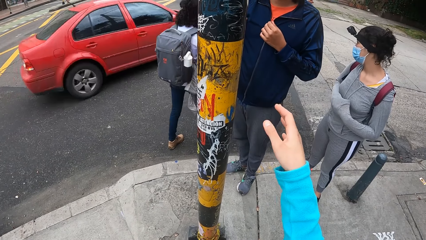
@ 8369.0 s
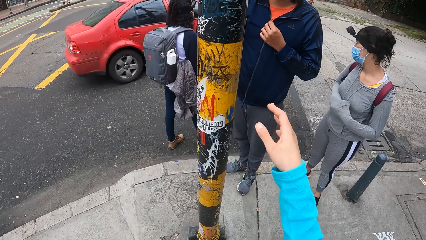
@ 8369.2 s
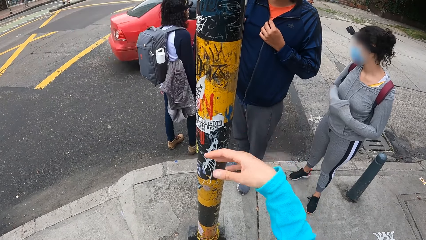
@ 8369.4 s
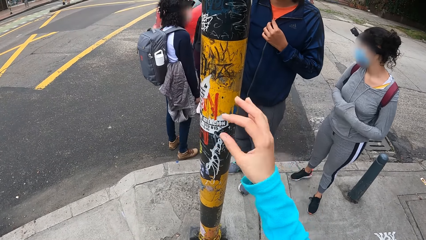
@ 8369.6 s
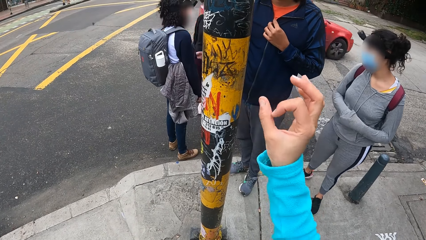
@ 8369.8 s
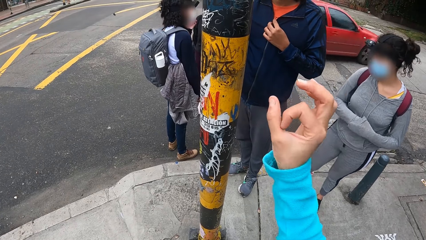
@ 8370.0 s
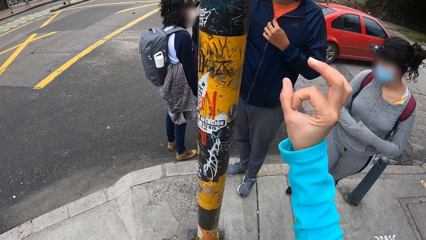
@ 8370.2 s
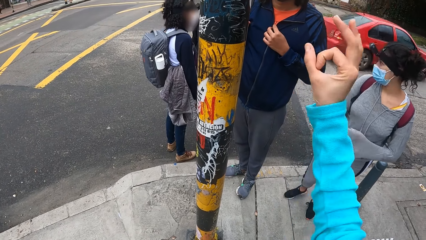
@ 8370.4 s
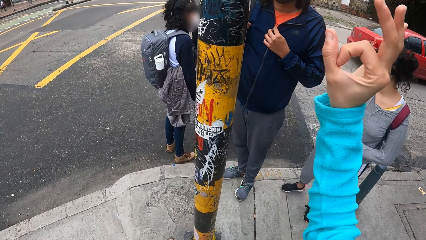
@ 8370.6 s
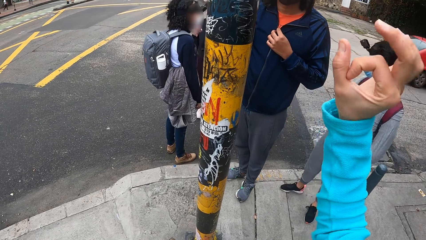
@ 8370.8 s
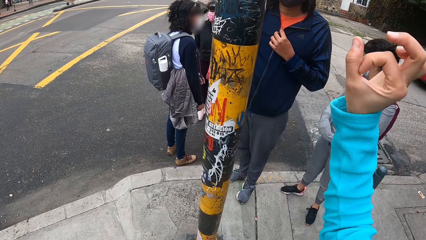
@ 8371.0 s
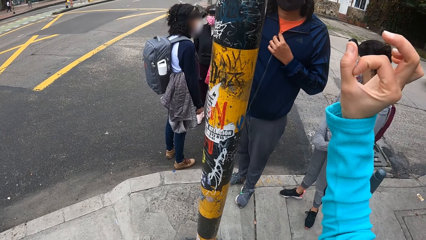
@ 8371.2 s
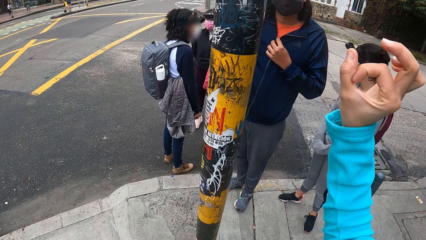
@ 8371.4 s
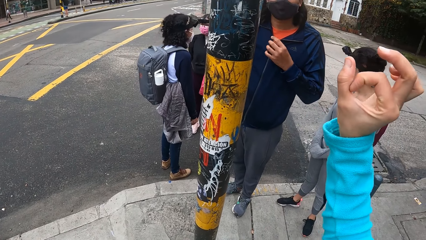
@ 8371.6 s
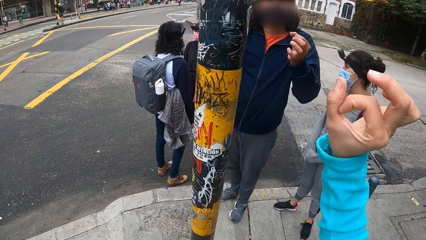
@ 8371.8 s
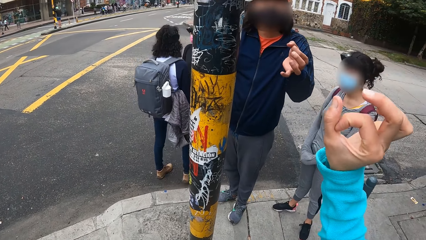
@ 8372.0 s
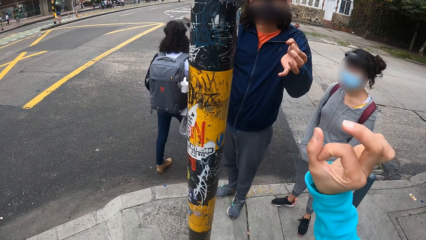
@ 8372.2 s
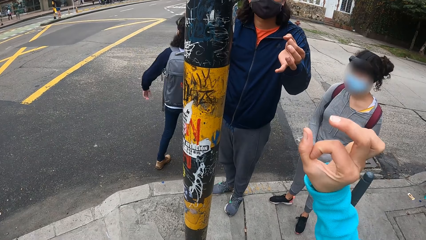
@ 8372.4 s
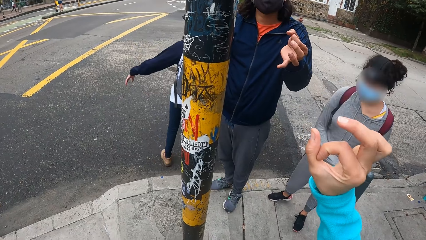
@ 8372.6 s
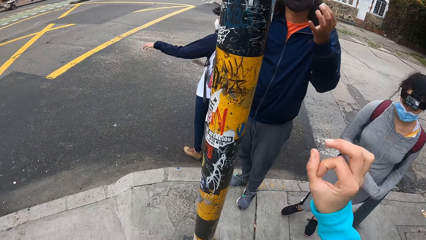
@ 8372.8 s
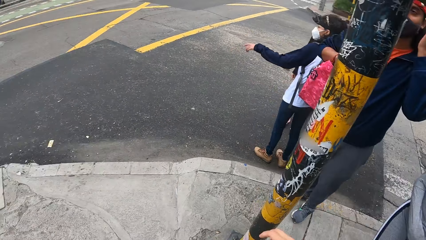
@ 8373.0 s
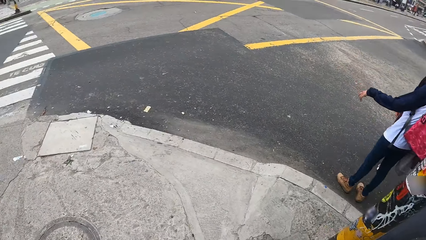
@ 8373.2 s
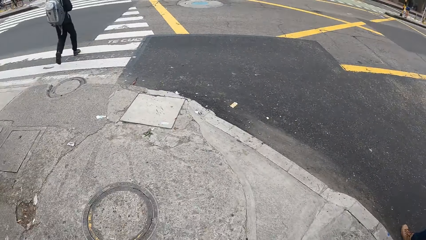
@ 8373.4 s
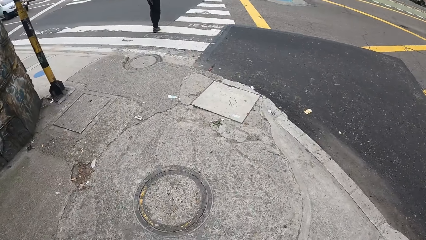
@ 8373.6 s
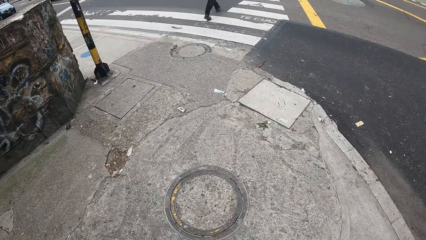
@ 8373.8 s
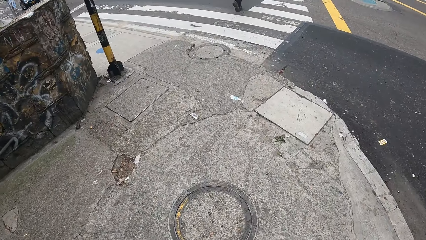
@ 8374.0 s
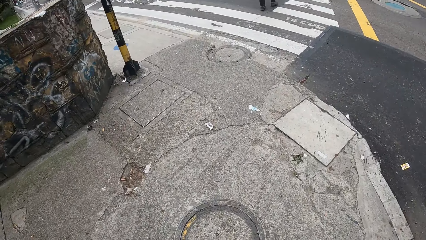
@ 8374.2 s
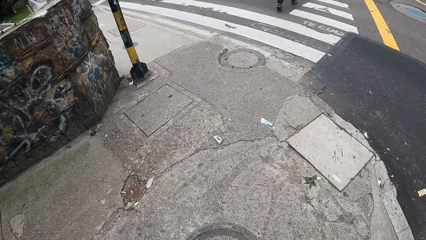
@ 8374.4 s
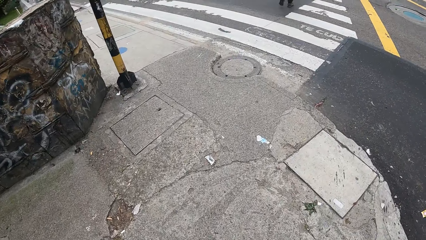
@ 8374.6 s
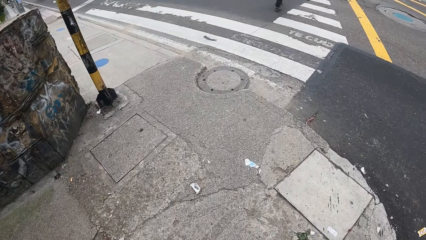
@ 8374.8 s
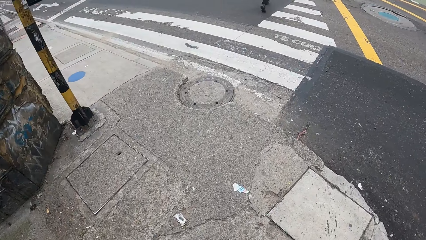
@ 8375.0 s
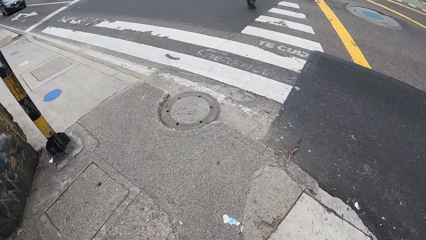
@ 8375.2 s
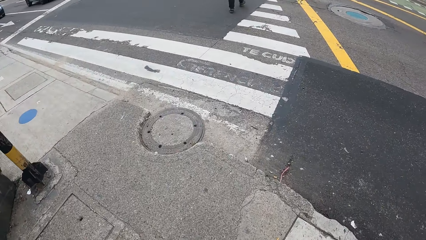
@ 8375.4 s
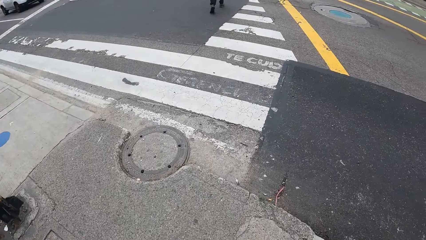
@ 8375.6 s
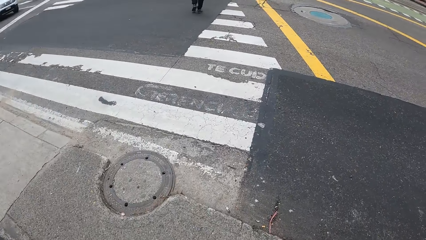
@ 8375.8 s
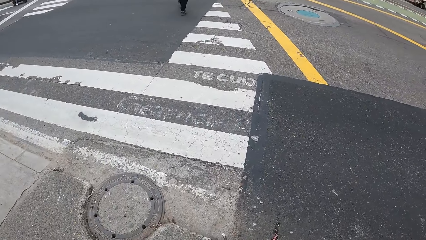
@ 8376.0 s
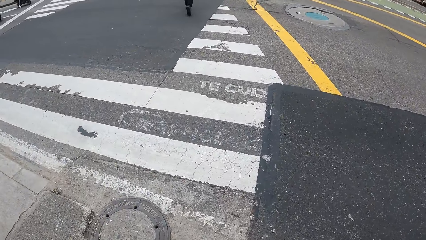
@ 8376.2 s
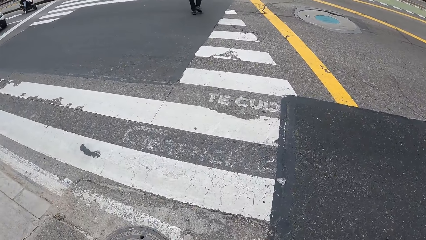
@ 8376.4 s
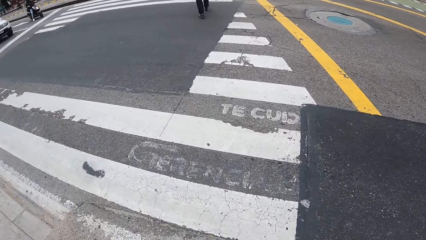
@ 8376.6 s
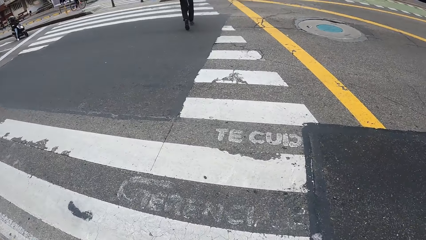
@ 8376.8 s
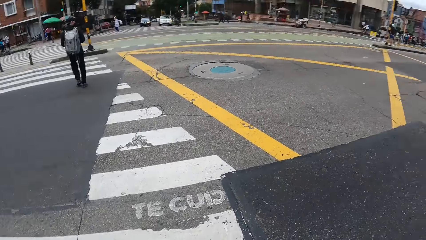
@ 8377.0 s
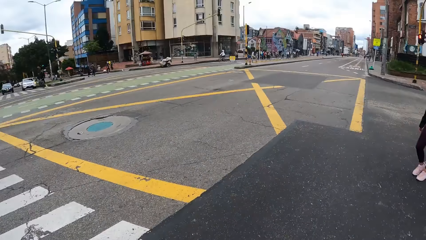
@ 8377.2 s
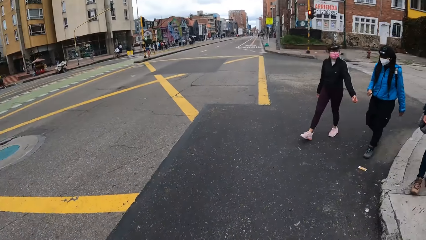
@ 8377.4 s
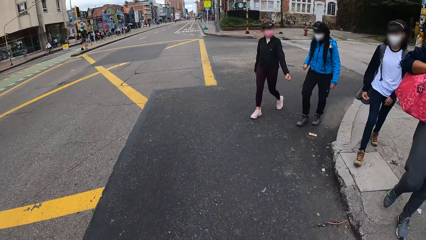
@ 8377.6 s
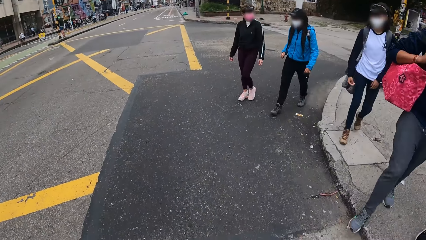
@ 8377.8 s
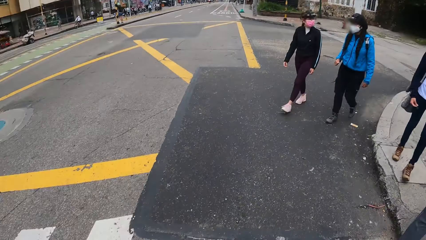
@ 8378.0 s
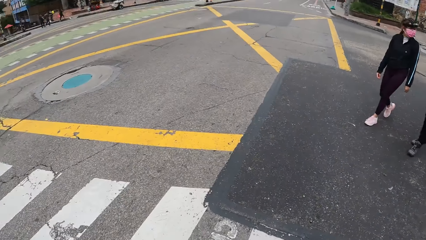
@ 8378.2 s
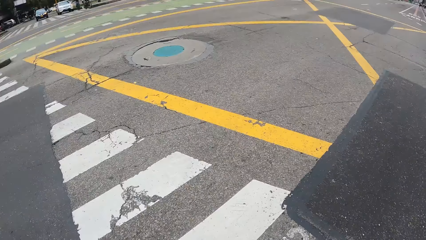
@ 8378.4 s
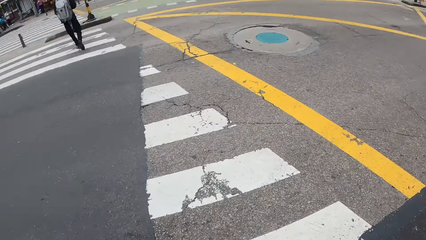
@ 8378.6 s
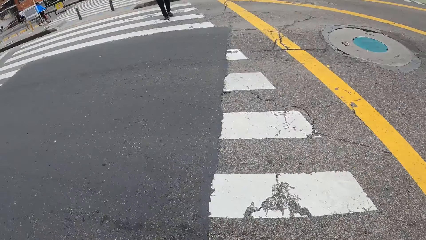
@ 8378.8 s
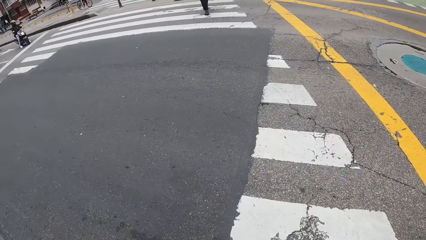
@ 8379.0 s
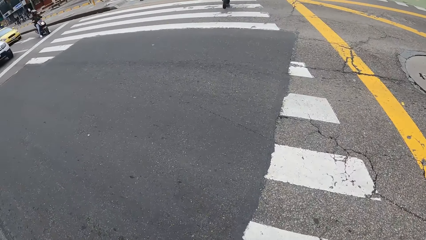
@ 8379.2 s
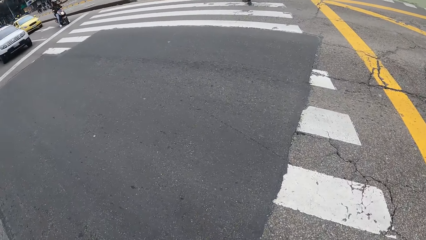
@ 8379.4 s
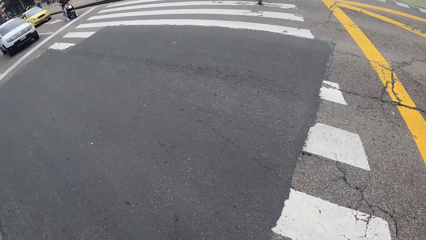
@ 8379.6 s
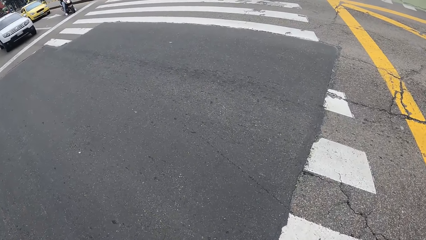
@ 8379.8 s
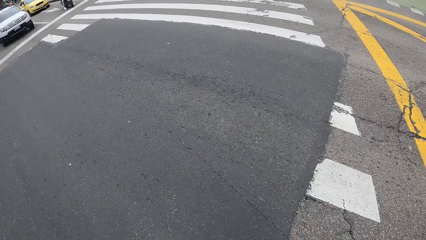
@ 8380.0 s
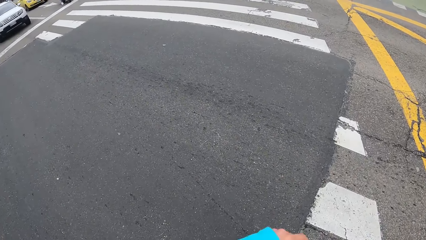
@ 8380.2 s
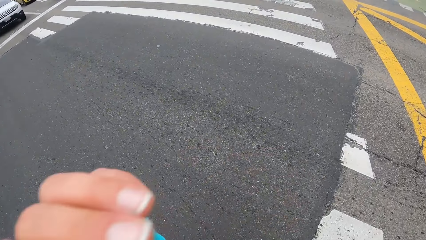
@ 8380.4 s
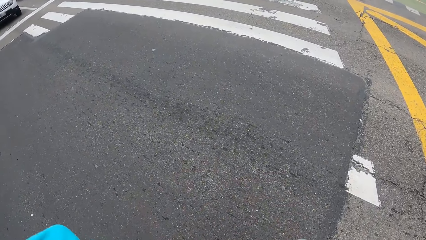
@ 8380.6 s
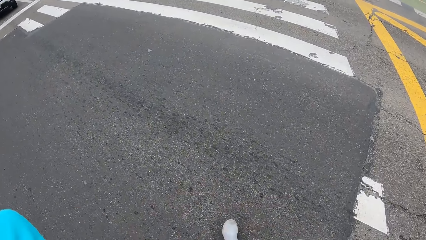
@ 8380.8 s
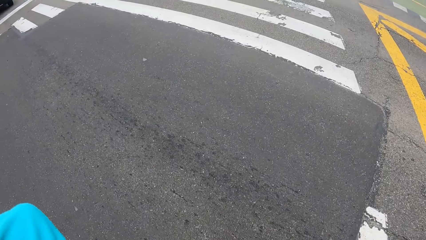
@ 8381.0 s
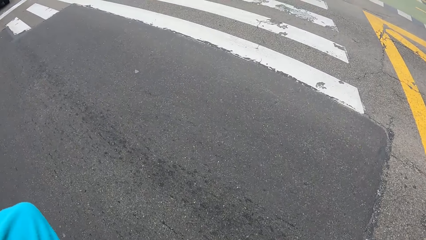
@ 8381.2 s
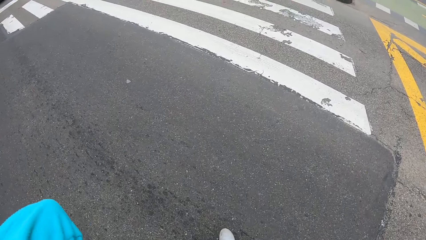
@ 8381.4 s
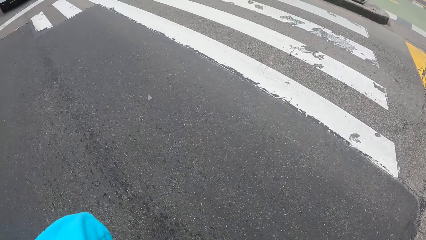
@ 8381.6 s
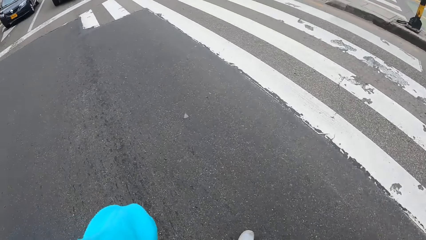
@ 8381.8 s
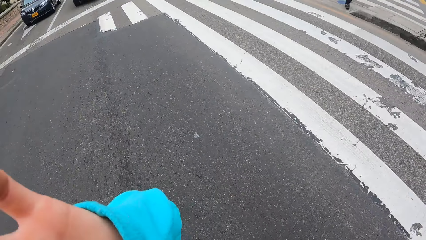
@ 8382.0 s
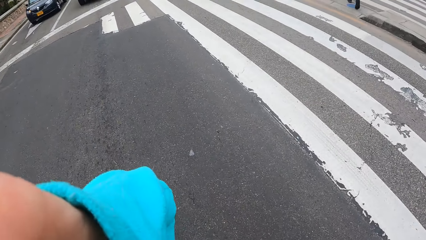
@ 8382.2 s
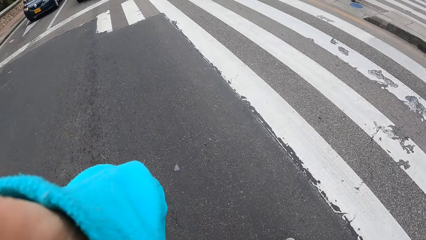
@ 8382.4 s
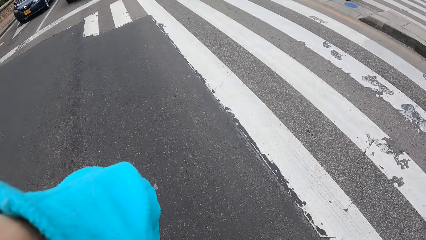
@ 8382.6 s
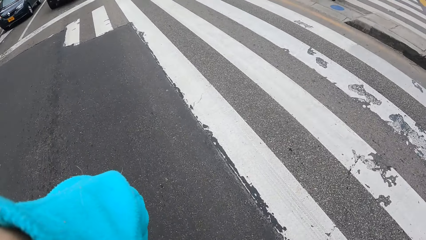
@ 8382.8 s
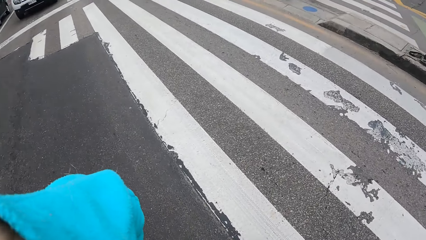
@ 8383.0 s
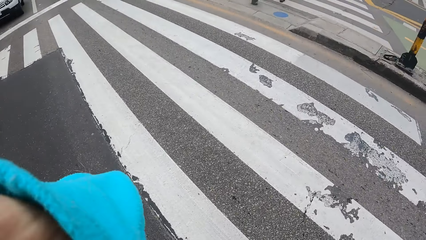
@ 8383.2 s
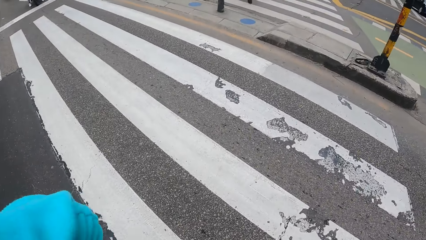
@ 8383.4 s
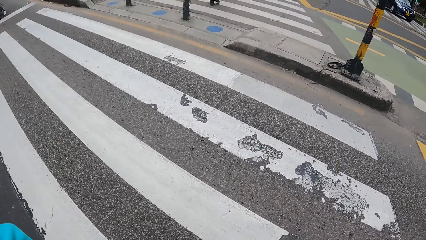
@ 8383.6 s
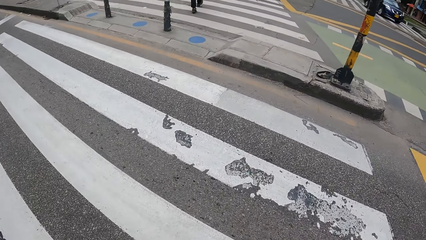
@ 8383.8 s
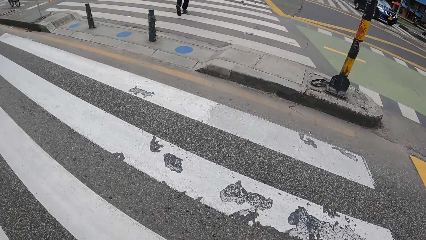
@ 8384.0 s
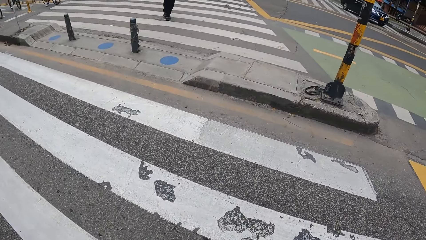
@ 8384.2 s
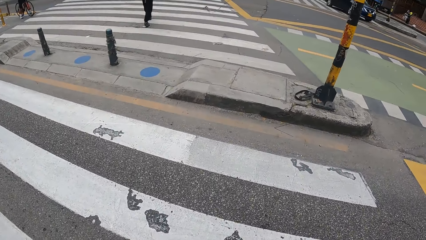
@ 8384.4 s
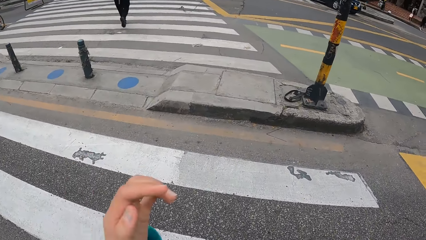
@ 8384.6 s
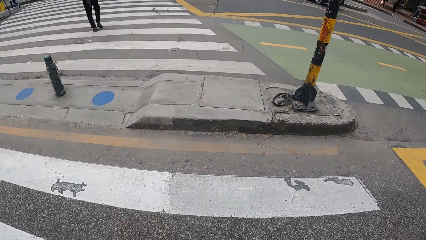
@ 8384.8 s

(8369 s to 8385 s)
The camera wearer walks on the sidewalk. They walk with the group of people on the road. They look around and cross the street road.
